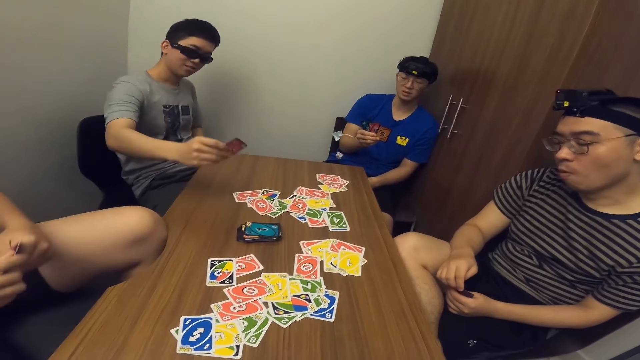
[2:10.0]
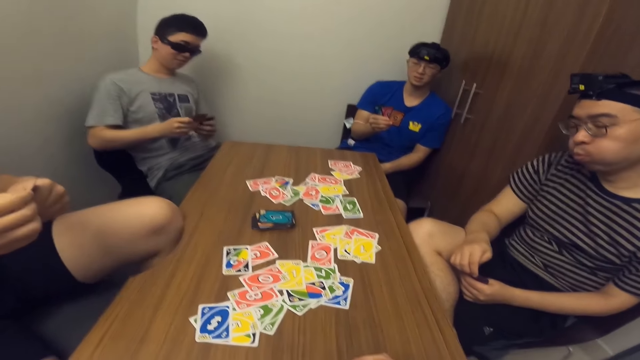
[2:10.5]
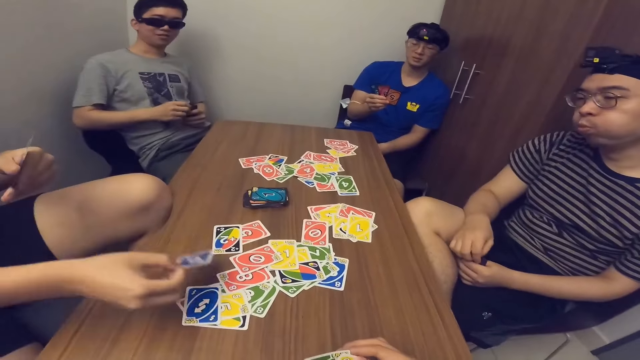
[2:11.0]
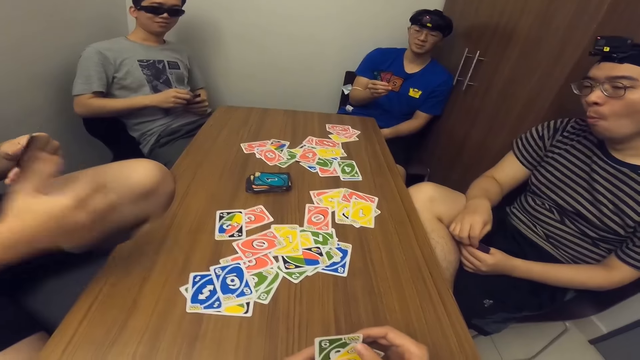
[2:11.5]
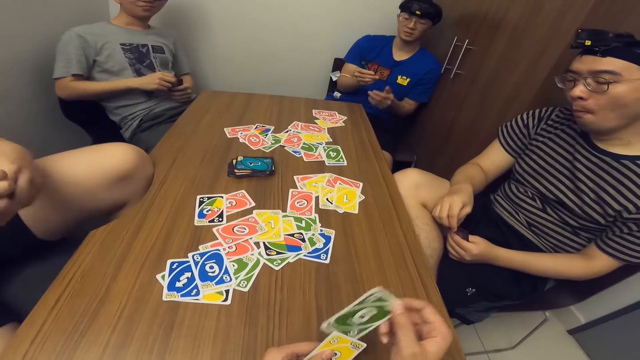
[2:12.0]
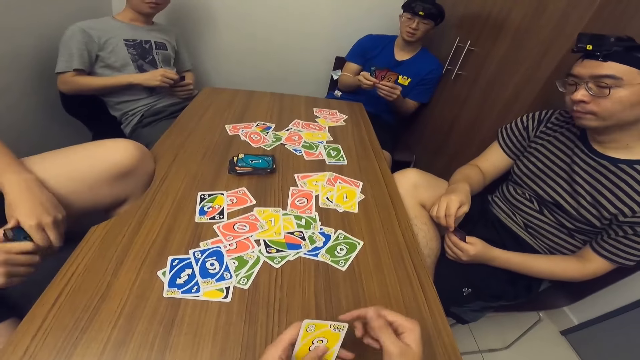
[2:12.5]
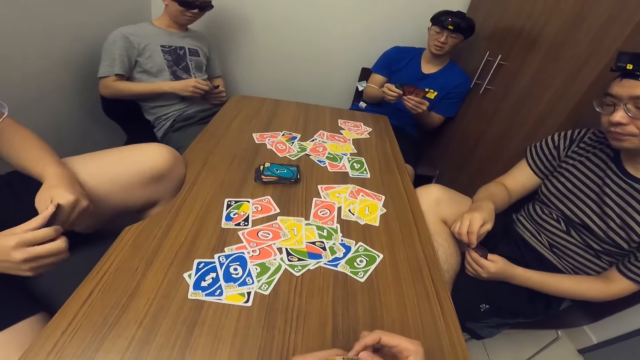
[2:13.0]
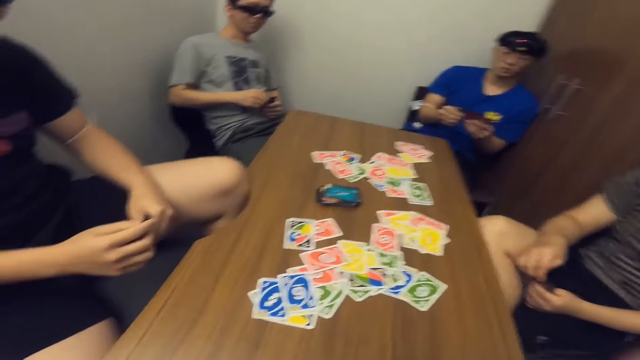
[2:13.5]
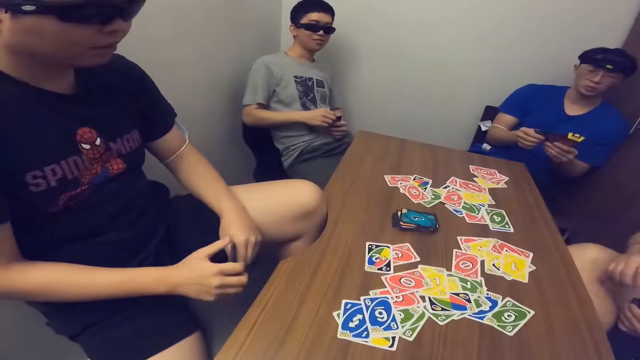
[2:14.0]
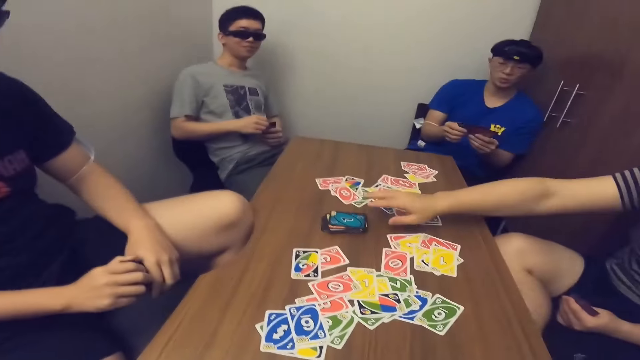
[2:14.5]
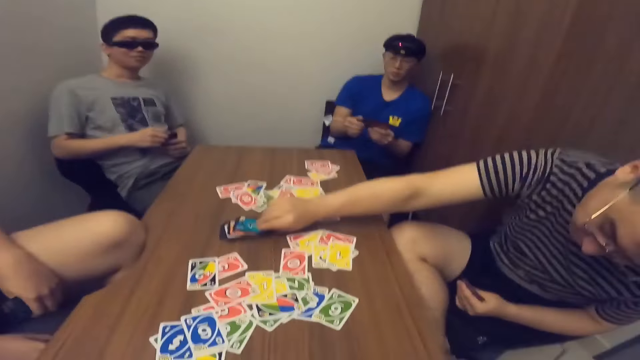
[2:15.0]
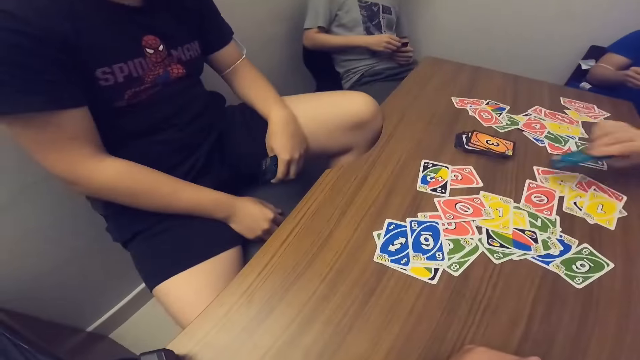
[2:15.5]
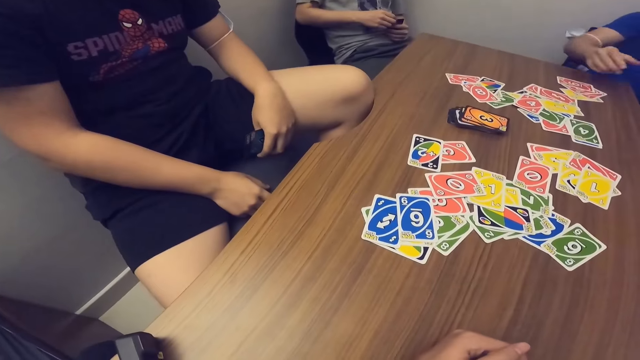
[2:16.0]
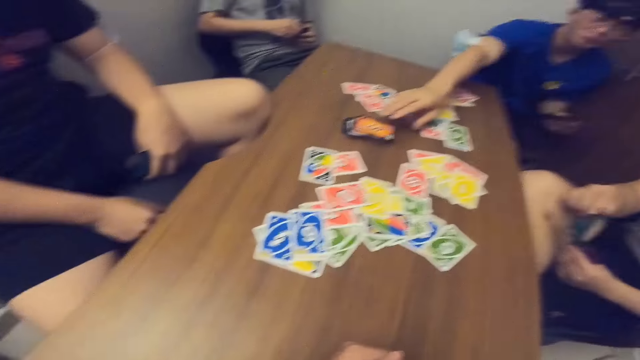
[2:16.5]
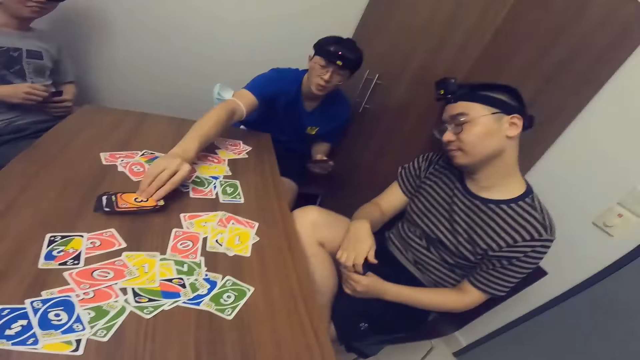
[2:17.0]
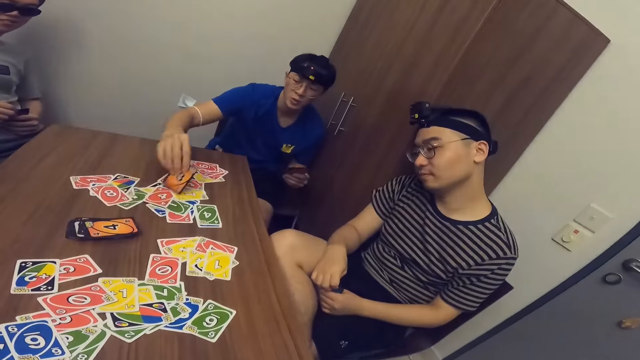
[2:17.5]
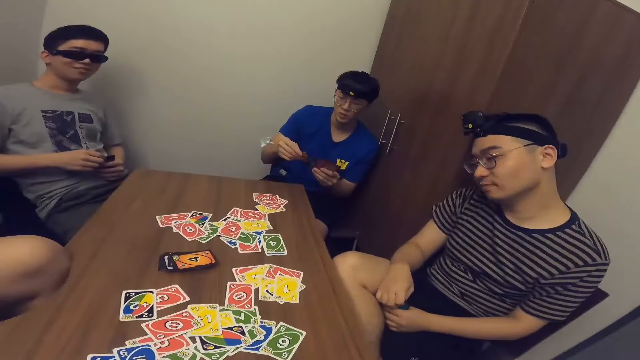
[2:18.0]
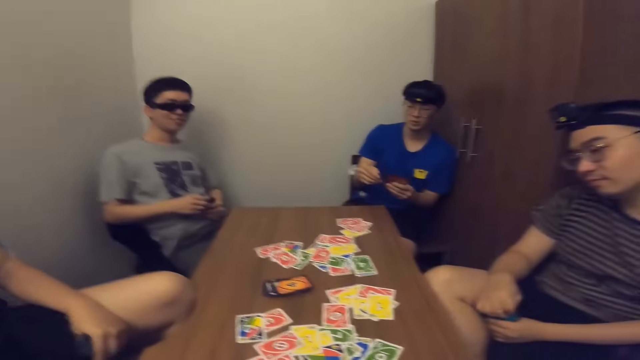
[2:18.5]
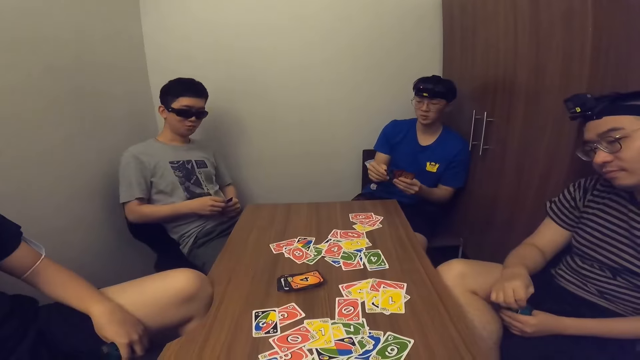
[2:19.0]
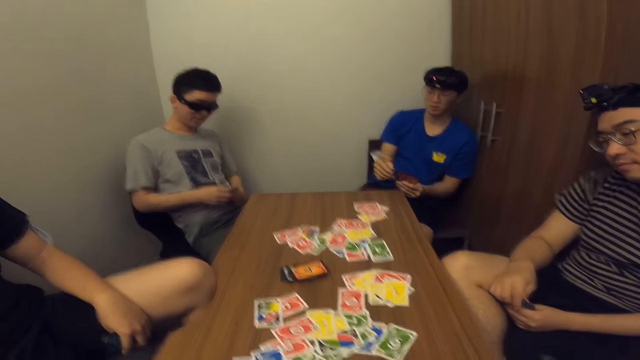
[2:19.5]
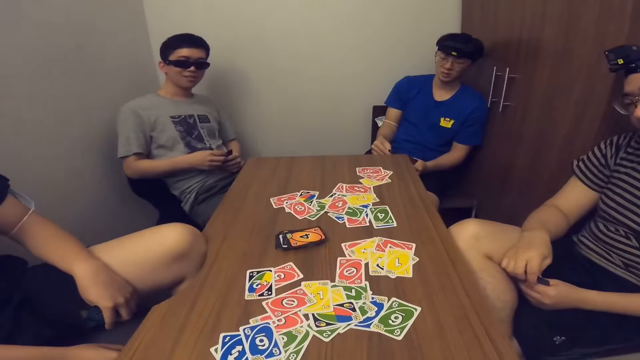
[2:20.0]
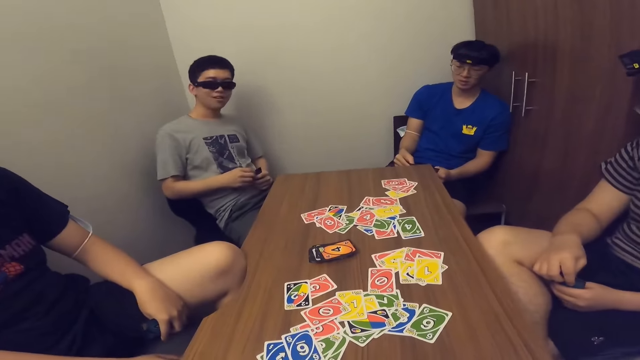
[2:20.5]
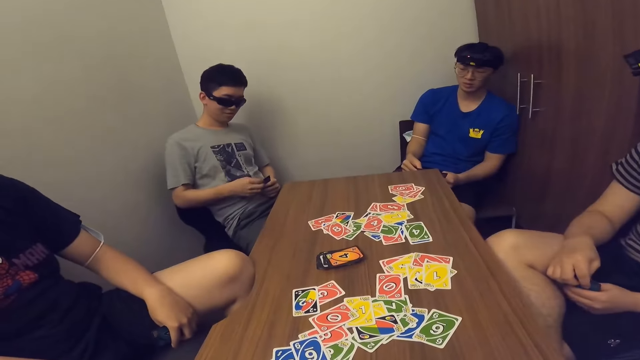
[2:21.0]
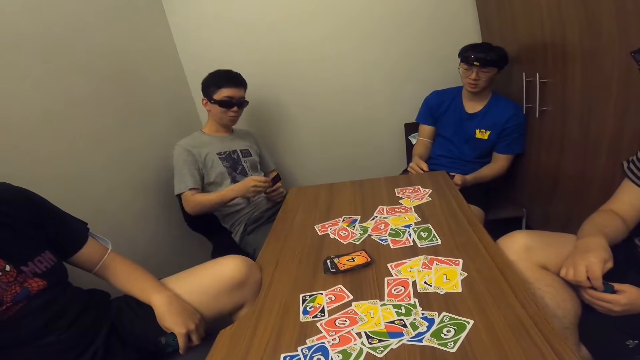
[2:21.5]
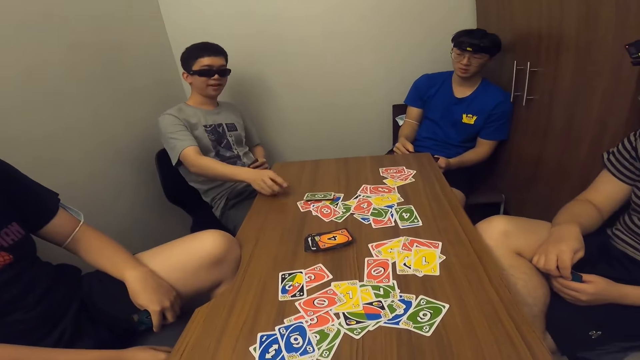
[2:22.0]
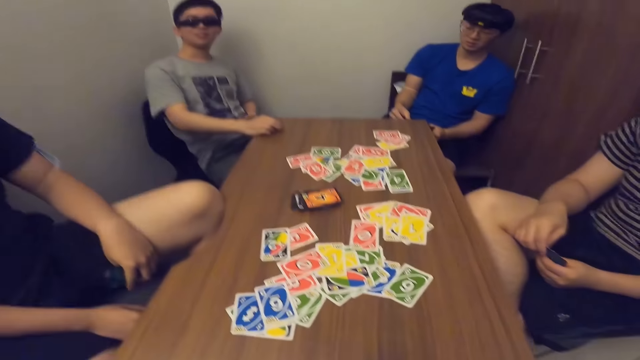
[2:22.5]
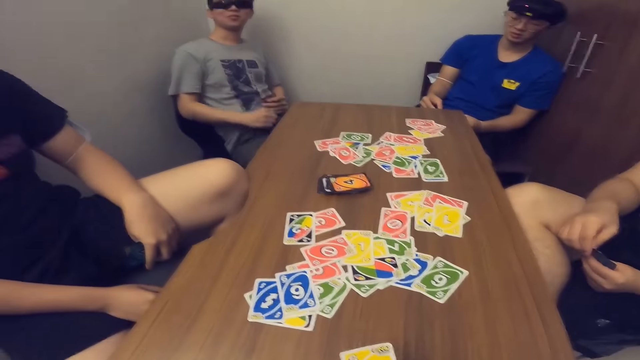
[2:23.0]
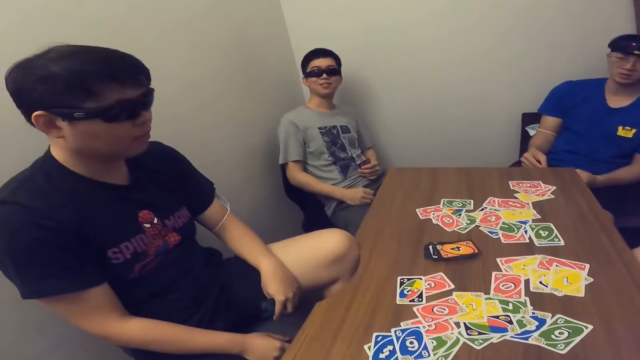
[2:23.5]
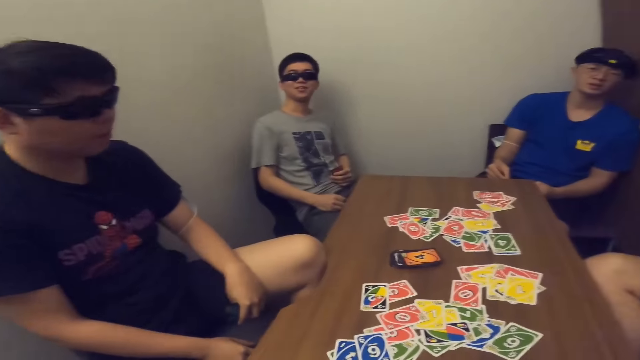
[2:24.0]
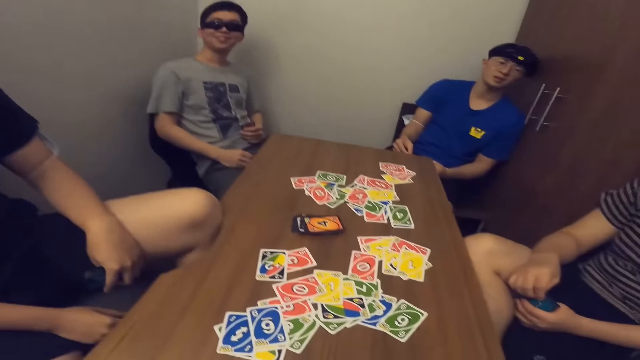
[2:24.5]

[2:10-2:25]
A man drops a card on the table with his right hand. The camera wearer drops a card on the table with his right hand. Another man picks a card from the deck of cards on the table with his right hand. A third man picks a card from the deck of cards on the table with his right hand. A fourth man communicates with the camera wearer. He drops a card on the table with his right hand.

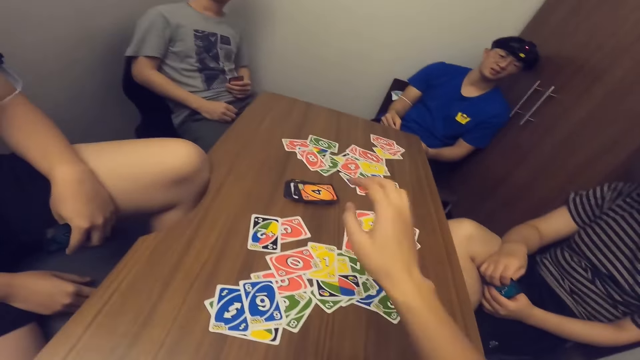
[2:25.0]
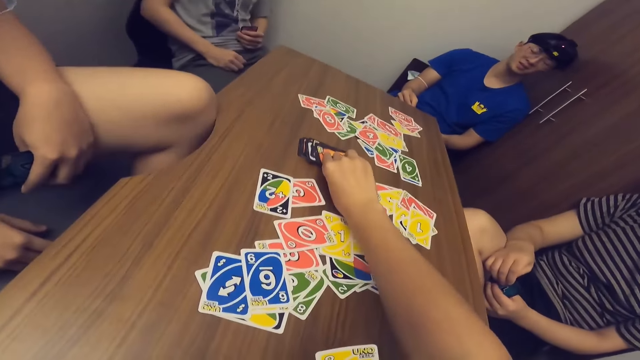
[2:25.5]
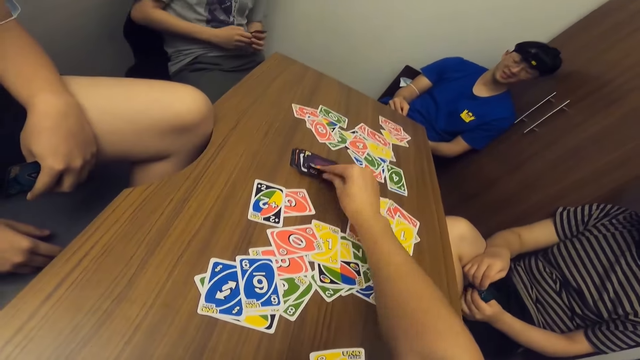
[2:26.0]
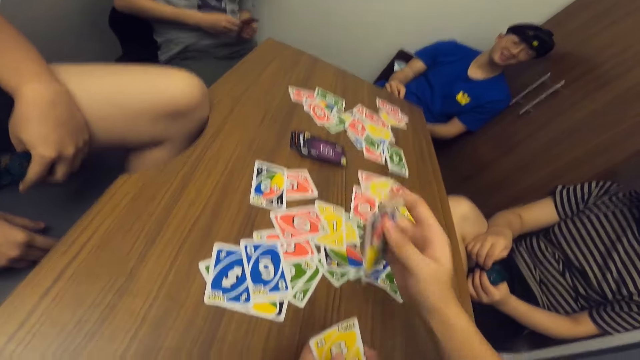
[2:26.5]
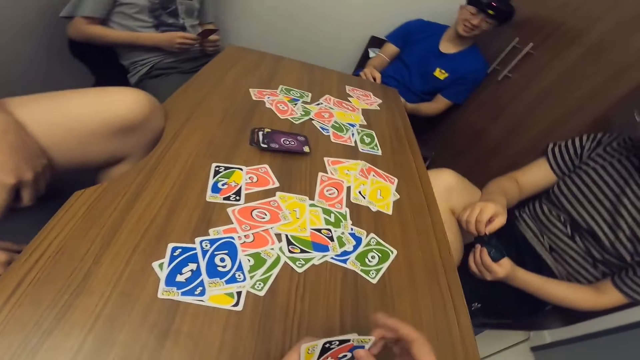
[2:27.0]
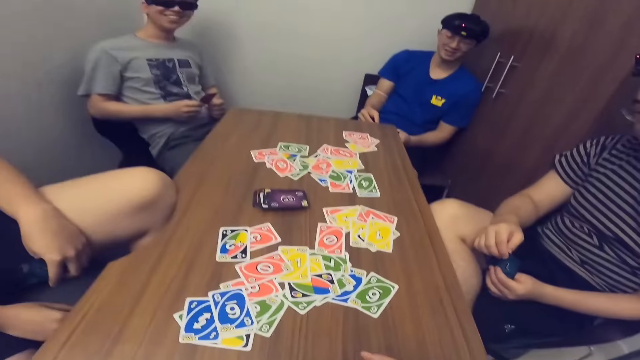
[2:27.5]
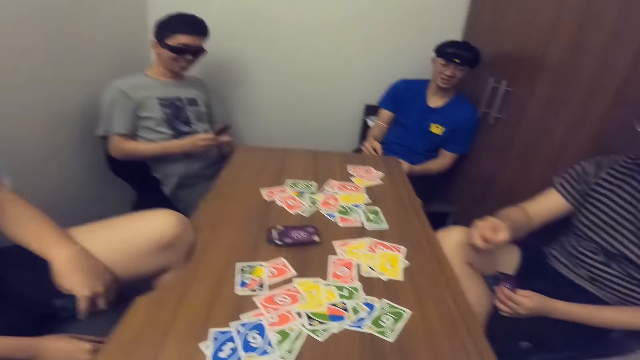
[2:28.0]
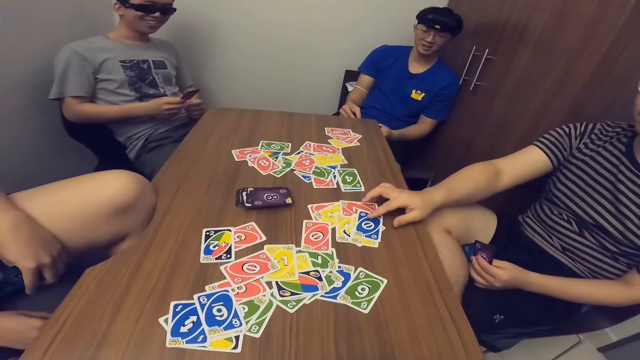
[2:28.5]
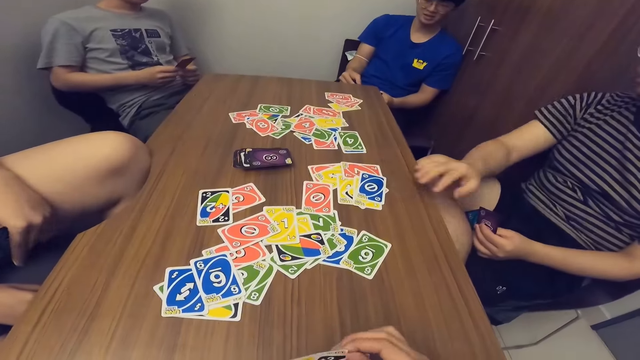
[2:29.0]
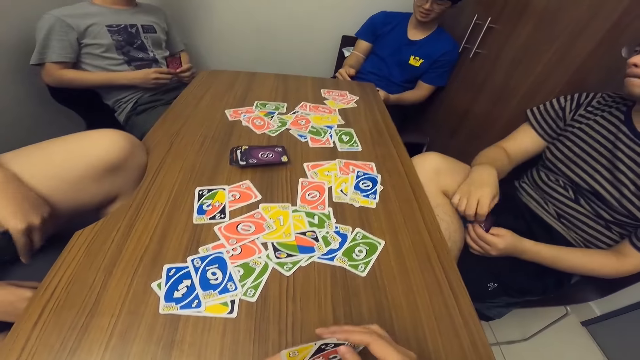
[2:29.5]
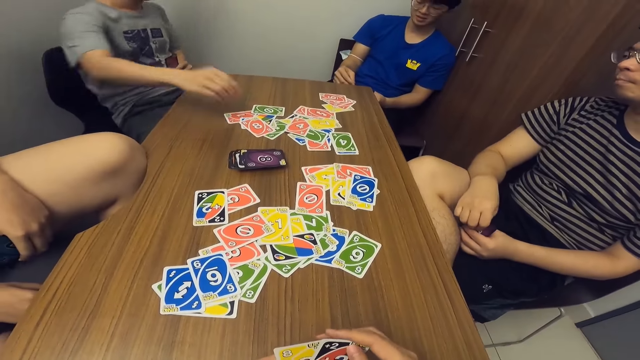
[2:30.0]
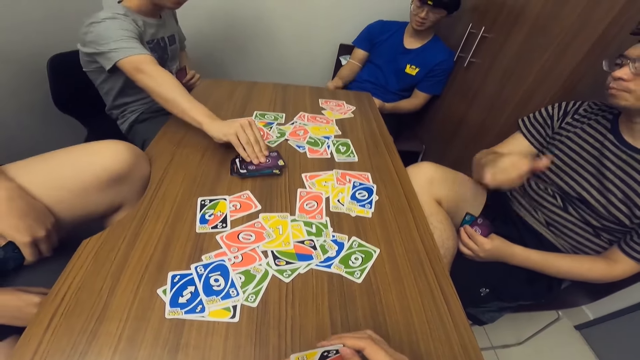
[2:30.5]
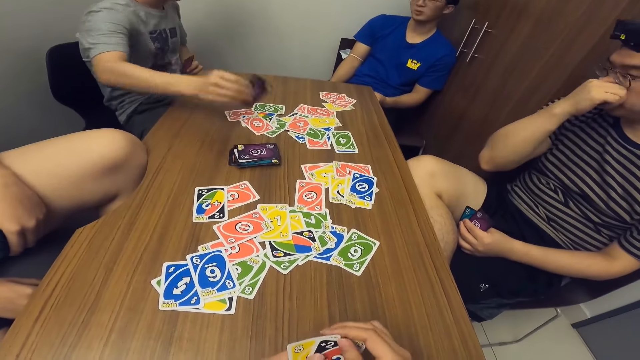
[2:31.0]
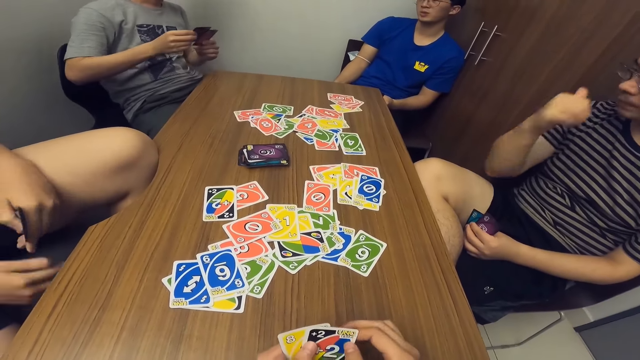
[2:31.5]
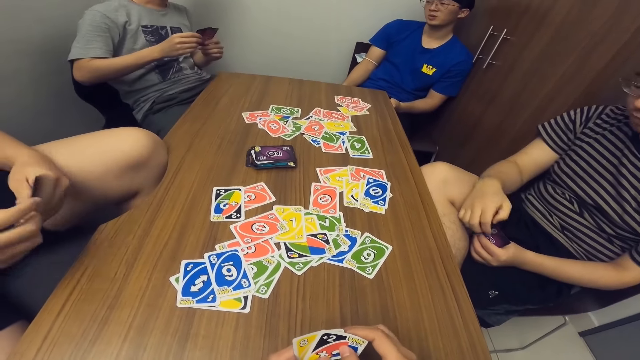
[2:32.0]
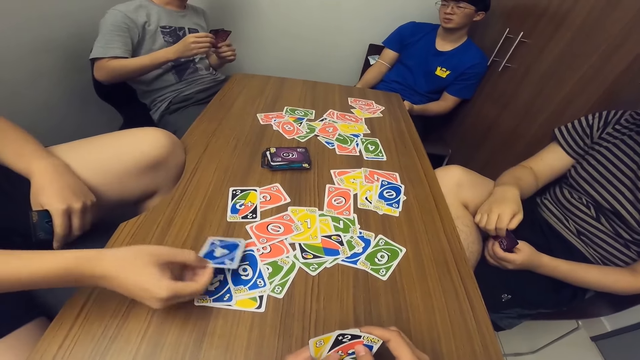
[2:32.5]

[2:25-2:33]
The camera wearer picks a card from the deck of cards on the table with his right hand. A man drops a card on the table with his right hand. Another man places a card on the table. He picks a card from the deck of cards on the table with his right hand.
